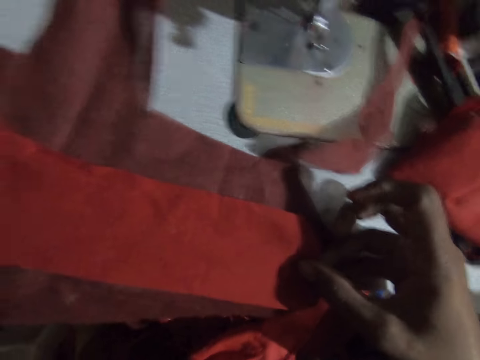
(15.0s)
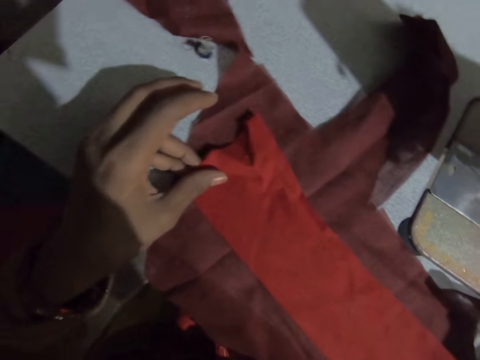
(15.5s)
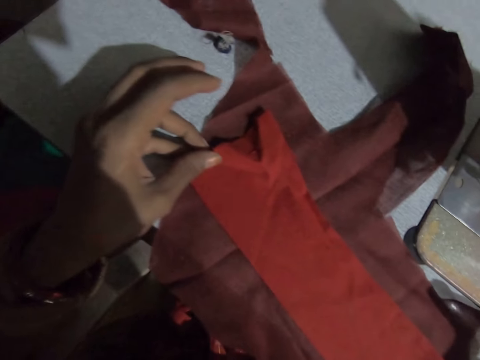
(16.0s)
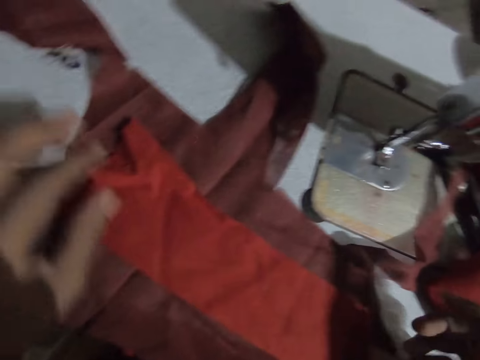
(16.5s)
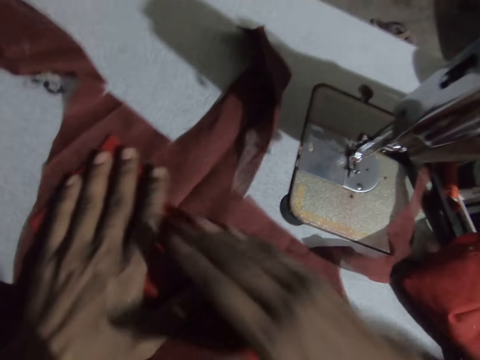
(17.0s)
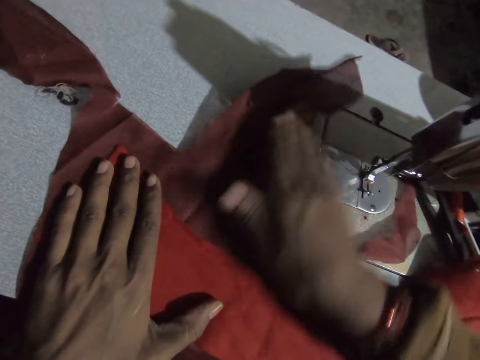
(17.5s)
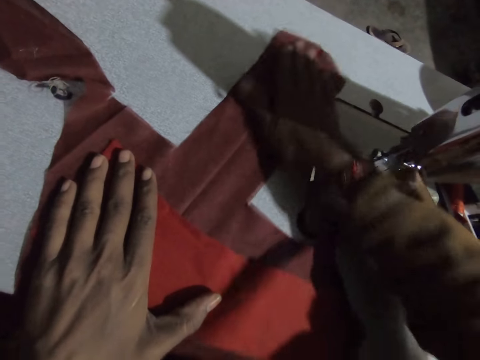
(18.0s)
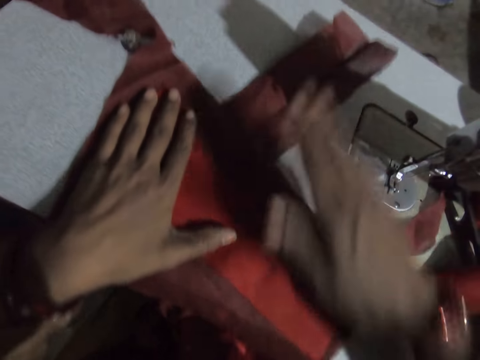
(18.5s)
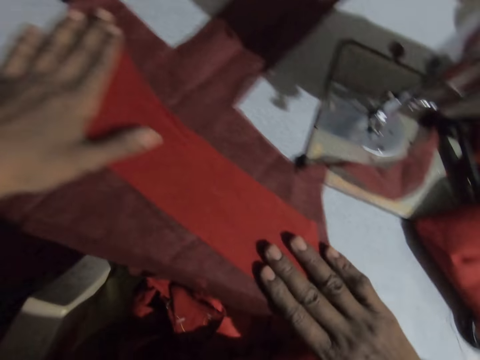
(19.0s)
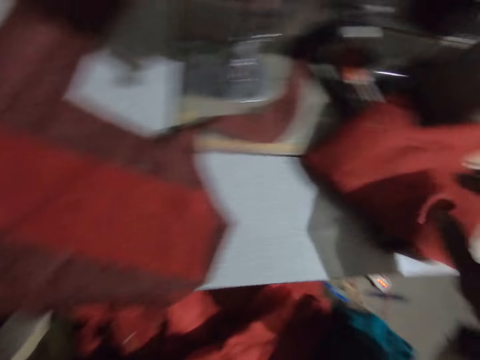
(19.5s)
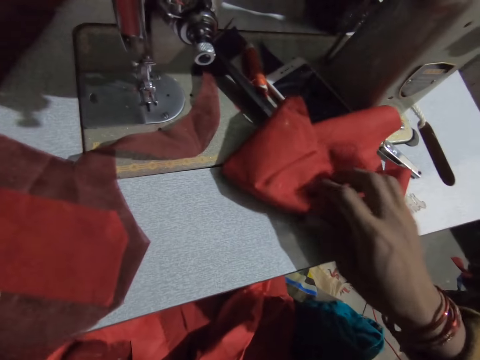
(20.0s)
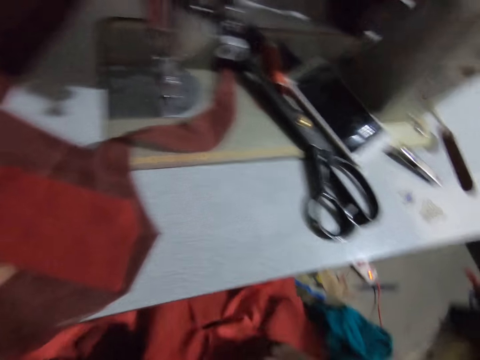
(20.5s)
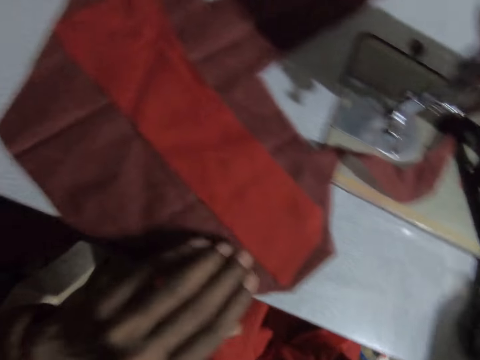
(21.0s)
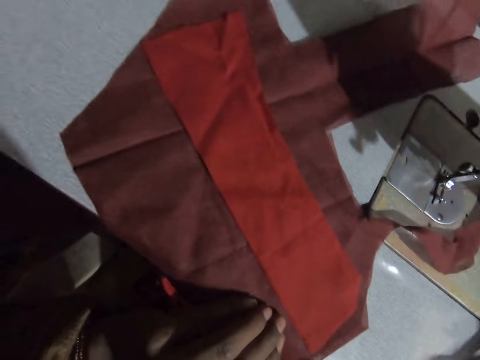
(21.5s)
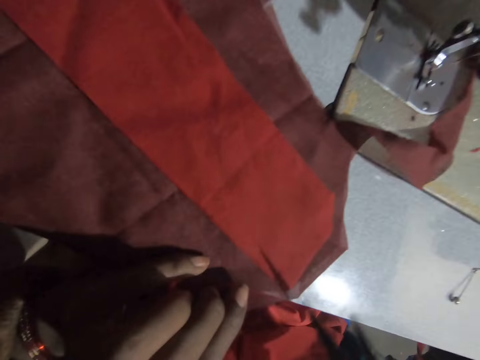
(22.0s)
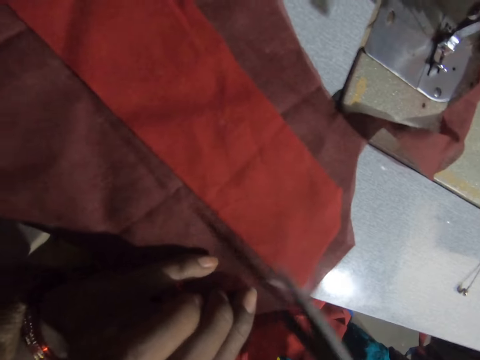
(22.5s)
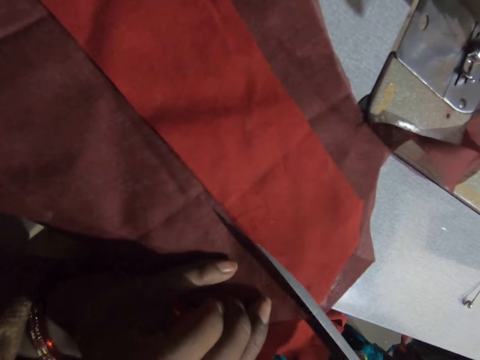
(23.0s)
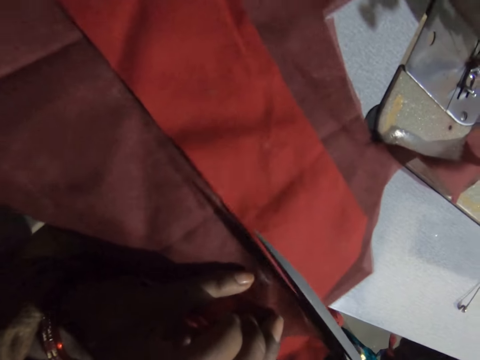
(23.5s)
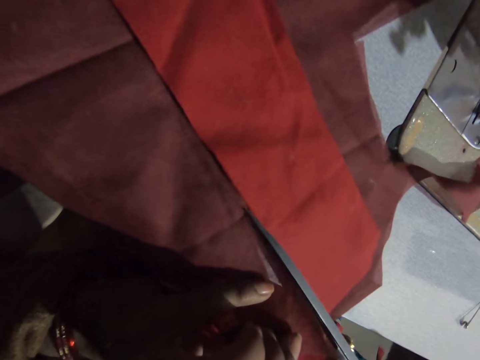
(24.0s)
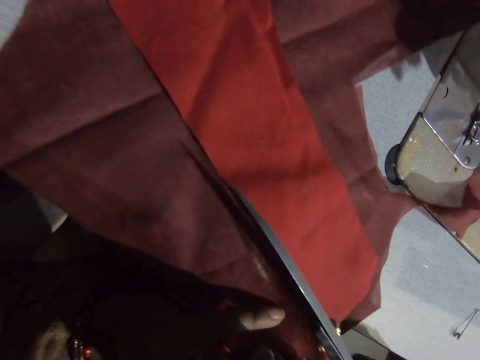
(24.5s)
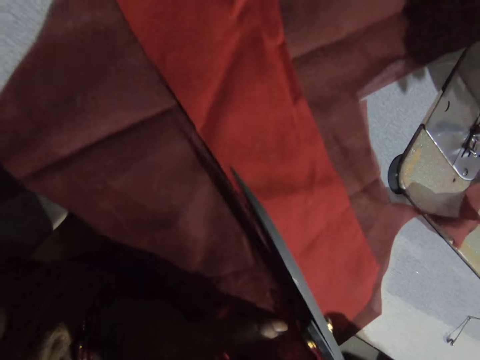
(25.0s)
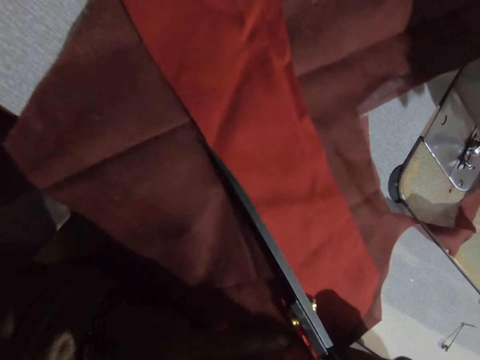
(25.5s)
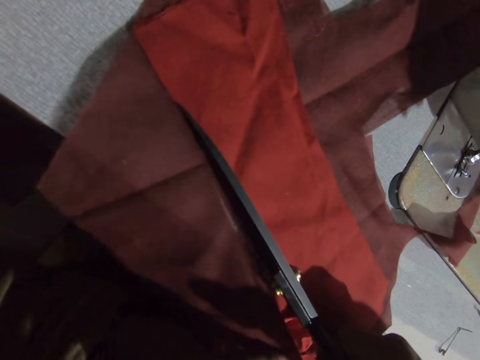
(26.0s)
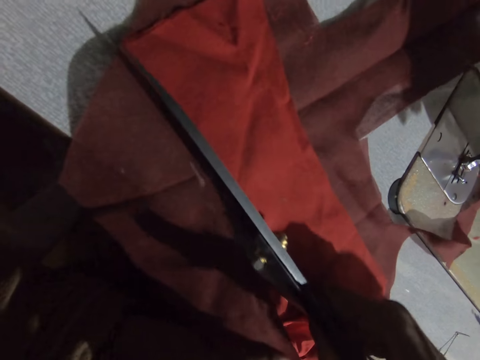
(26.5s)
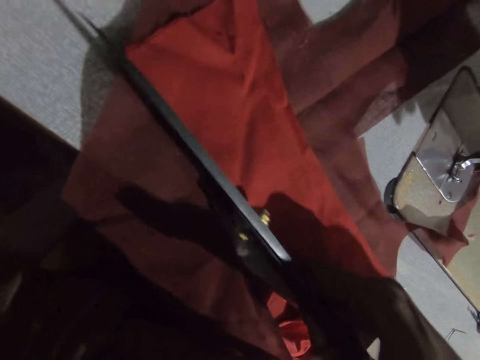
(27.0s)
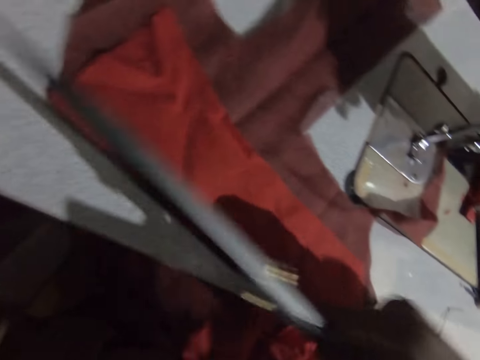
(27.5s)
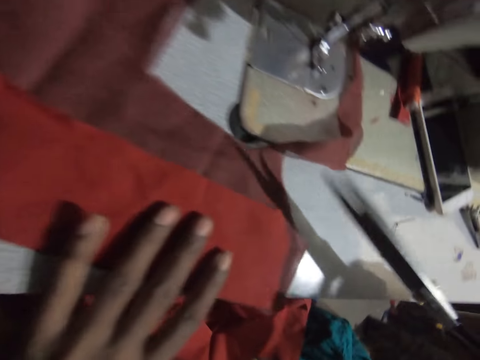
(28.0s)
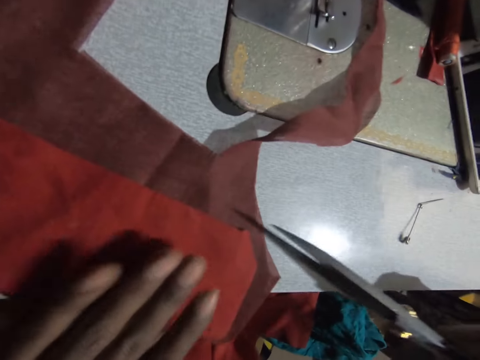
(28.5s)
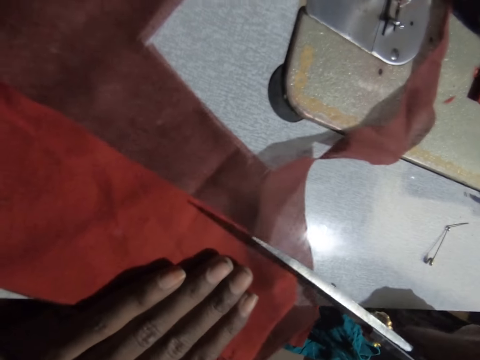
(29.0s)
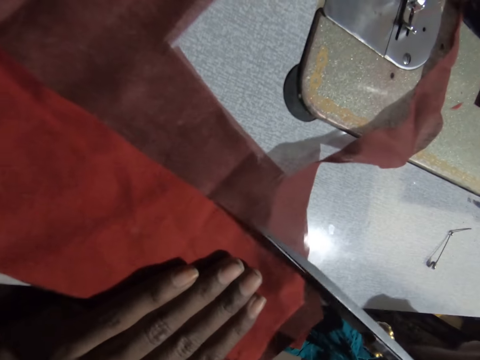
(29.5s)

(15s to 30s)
The camera wearer straightens the piece of cloth on the sewing machine with his right hand. He drops a material from the sewing machine to the floor with his right hand. He takes a cloth from the table. He takes scissors. He cuts the piece of cloth with the scissors in his right hand.

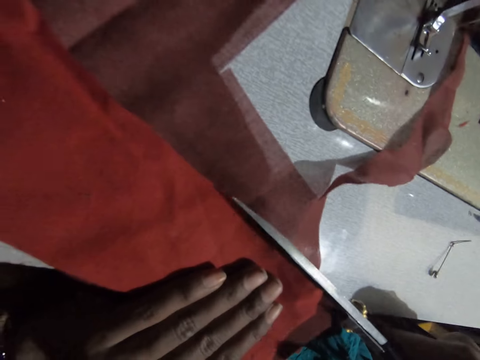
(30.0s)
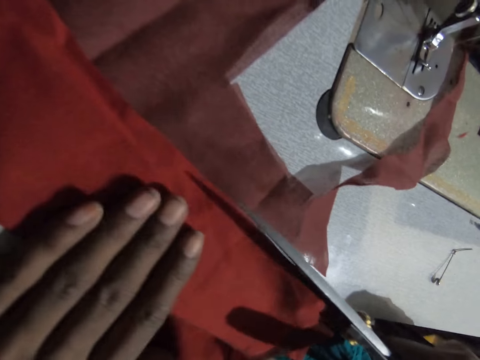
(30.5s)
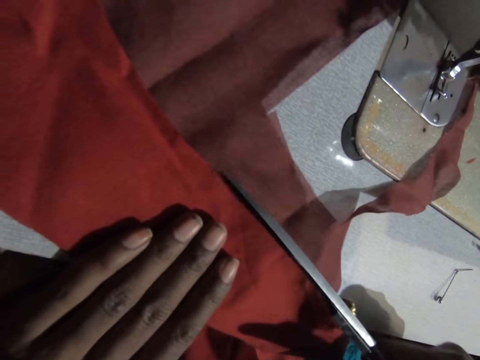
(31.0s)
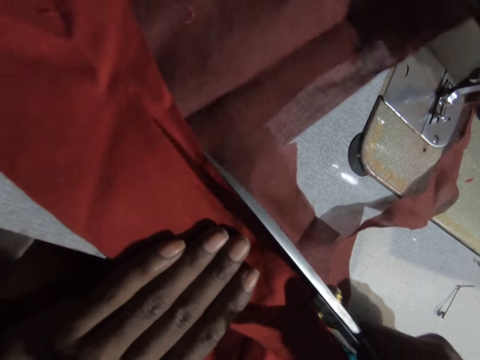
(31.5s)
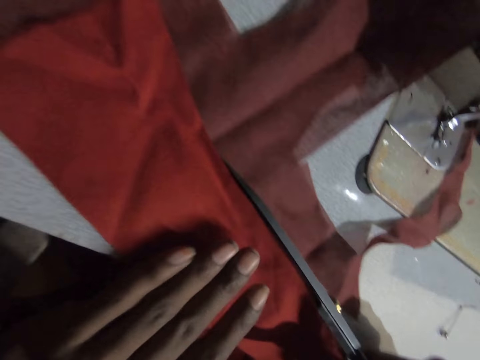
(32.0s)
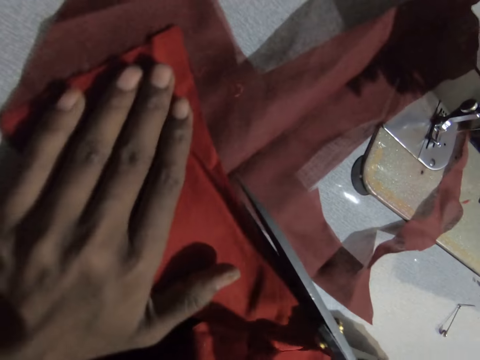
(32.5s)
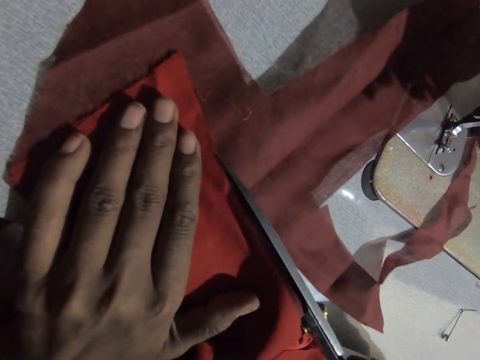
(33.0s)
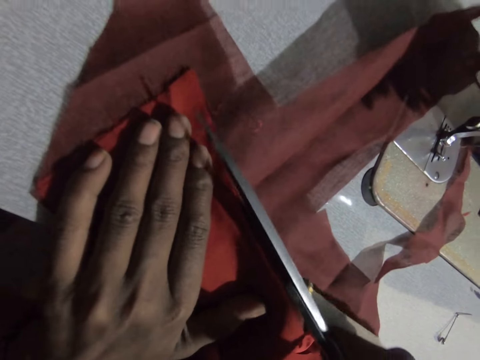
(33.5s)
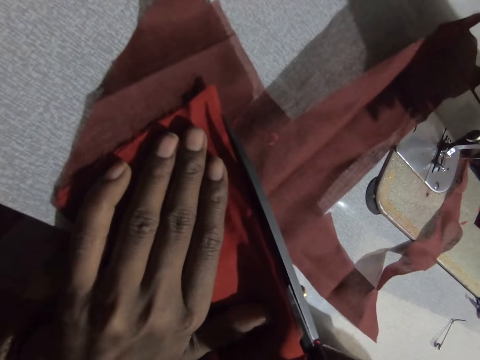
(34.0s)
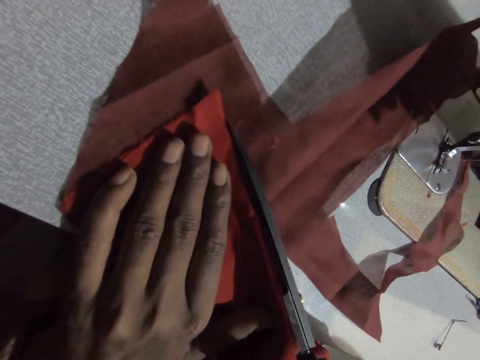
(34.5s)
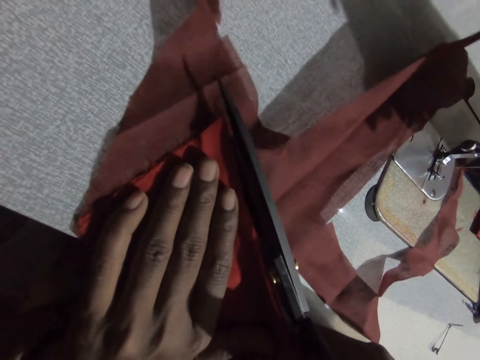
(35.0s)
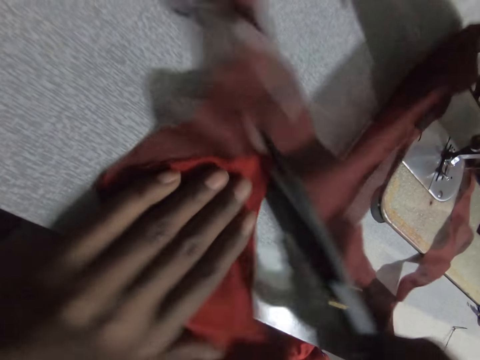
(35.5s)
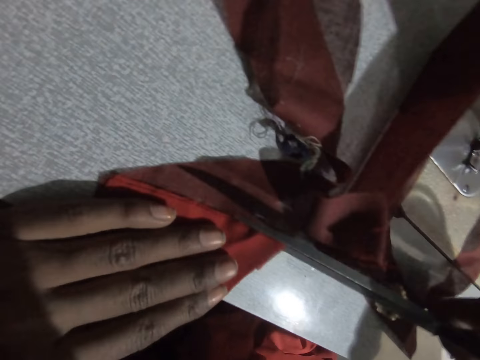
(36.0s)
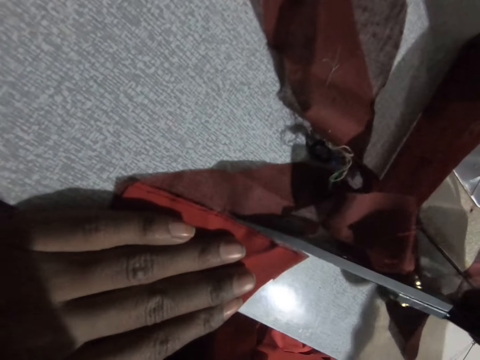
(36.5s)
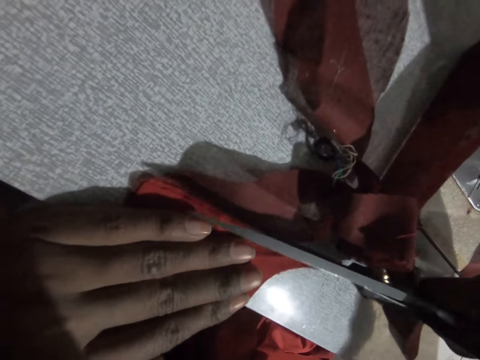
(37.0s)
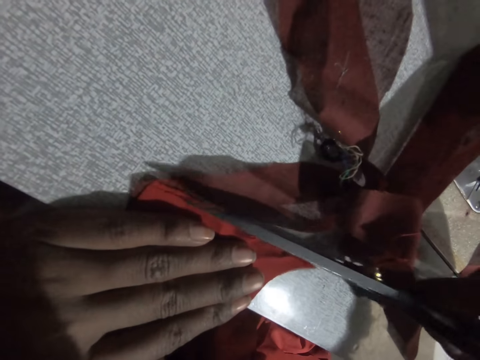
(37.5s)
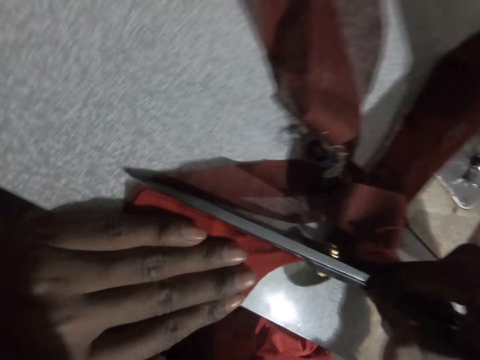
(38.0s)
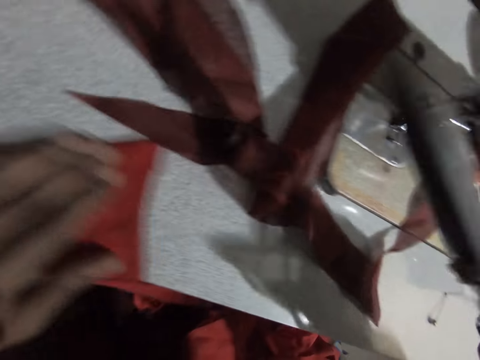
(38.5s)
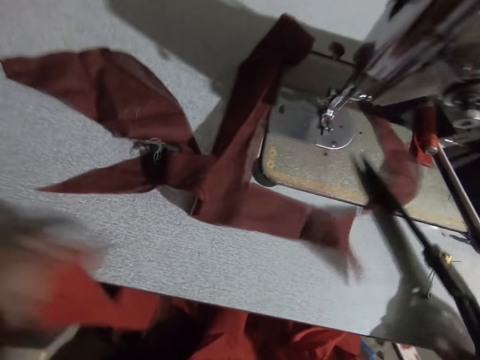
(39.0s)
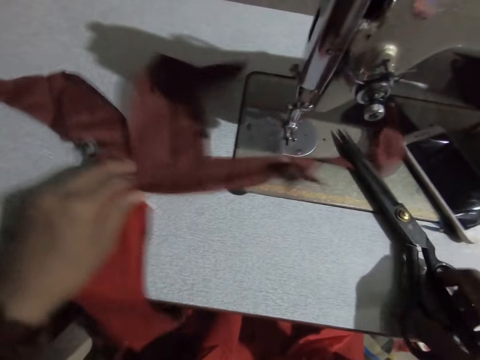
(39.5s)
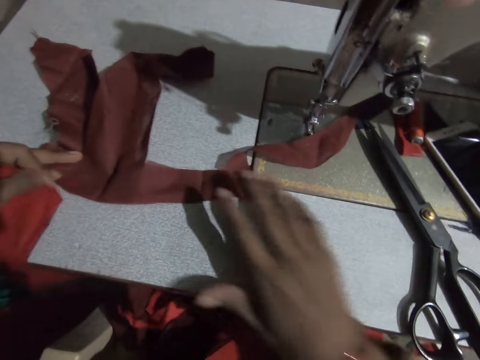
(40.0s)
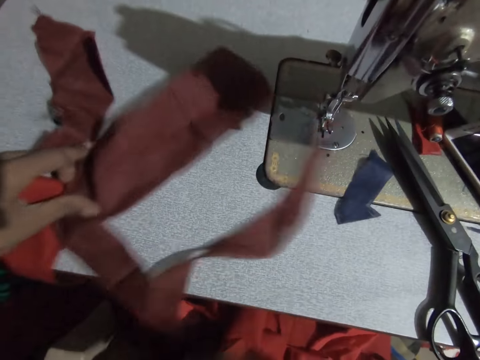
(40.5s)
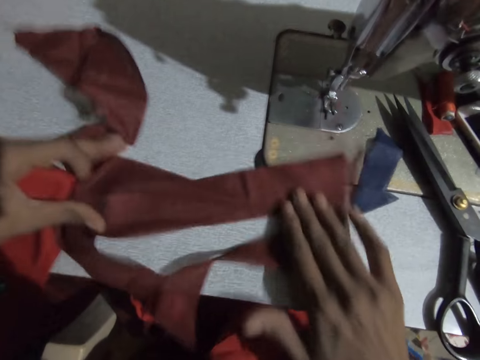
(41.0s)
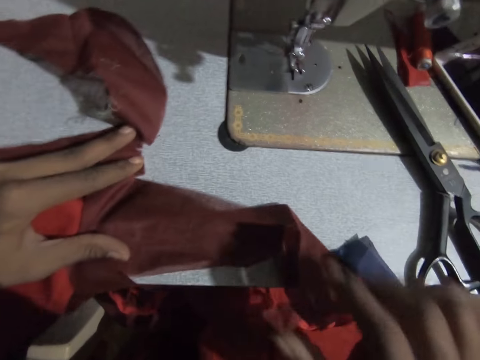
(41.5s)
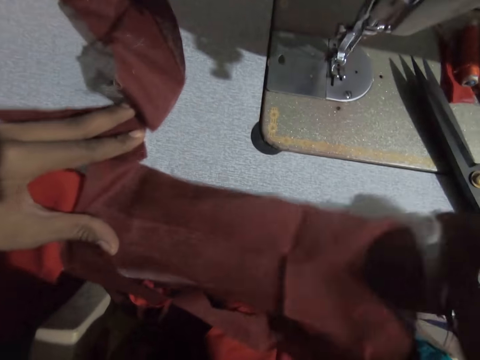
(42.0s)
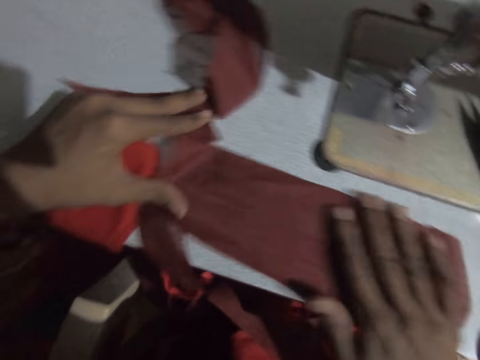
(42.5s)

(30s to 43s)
The camera wearer adjusts the cloths.
